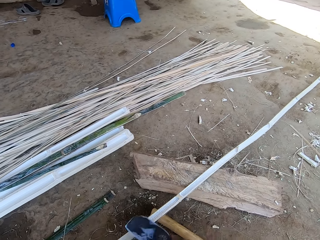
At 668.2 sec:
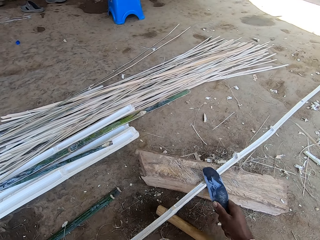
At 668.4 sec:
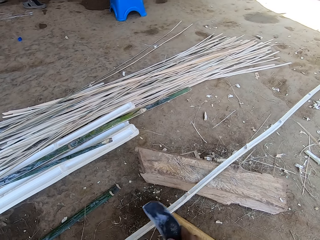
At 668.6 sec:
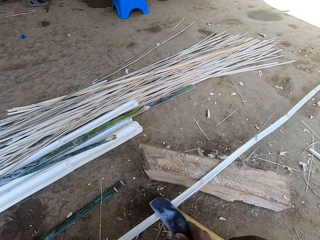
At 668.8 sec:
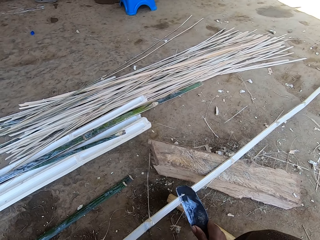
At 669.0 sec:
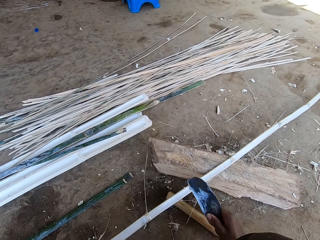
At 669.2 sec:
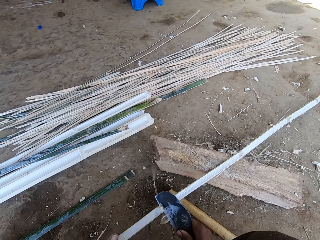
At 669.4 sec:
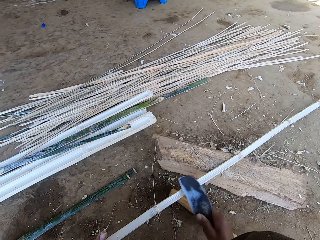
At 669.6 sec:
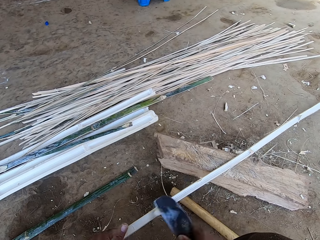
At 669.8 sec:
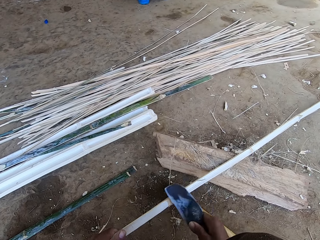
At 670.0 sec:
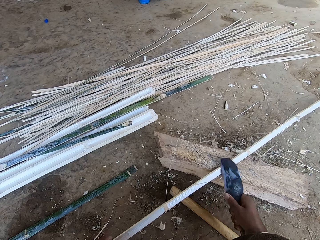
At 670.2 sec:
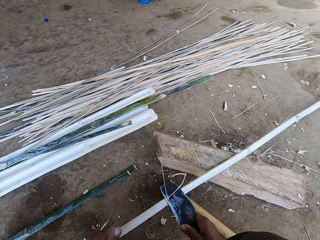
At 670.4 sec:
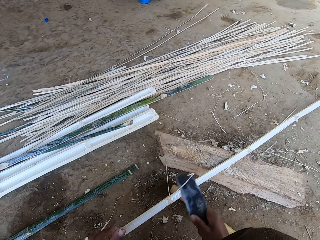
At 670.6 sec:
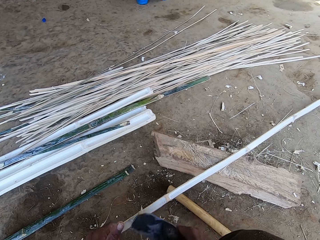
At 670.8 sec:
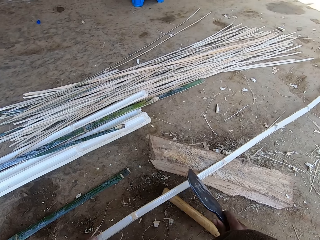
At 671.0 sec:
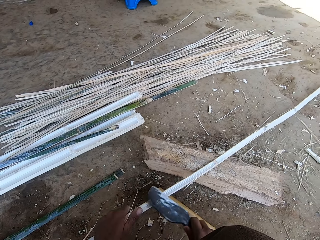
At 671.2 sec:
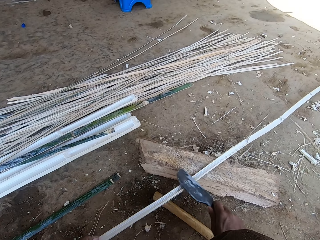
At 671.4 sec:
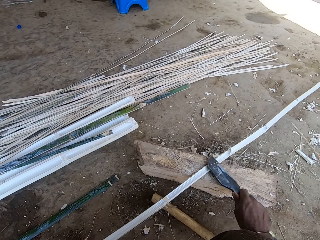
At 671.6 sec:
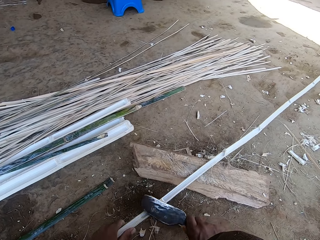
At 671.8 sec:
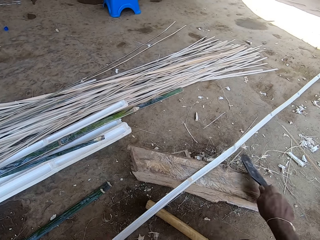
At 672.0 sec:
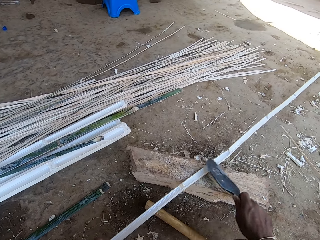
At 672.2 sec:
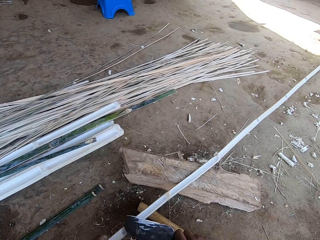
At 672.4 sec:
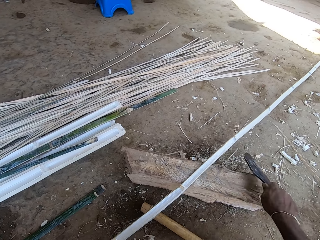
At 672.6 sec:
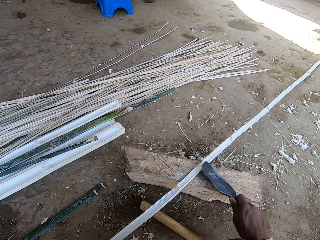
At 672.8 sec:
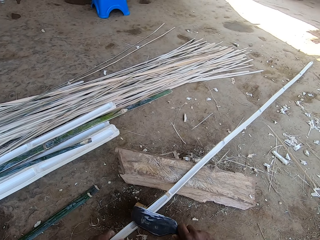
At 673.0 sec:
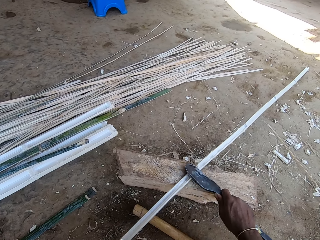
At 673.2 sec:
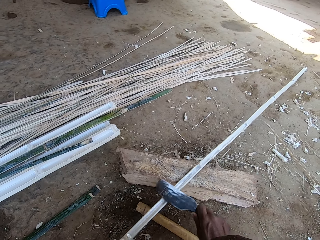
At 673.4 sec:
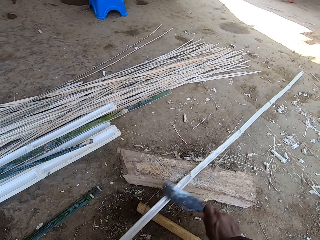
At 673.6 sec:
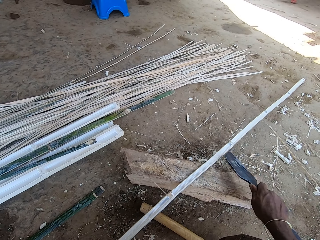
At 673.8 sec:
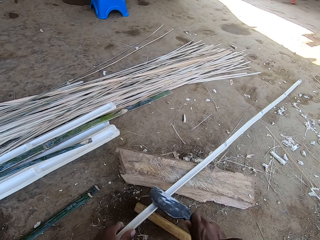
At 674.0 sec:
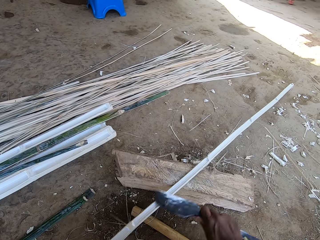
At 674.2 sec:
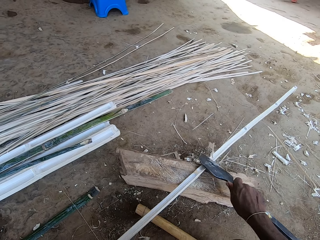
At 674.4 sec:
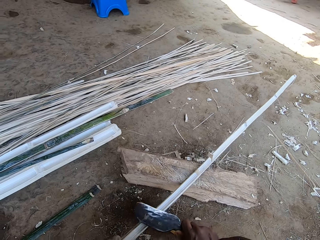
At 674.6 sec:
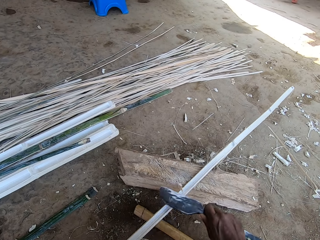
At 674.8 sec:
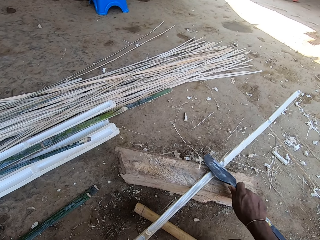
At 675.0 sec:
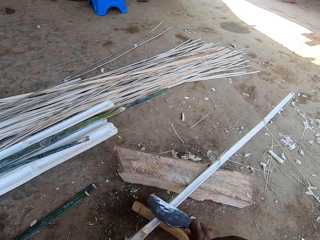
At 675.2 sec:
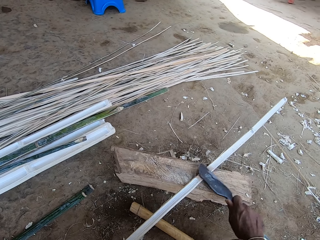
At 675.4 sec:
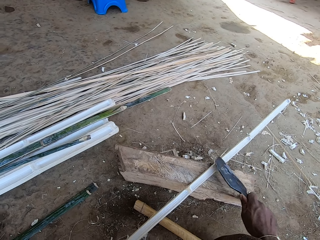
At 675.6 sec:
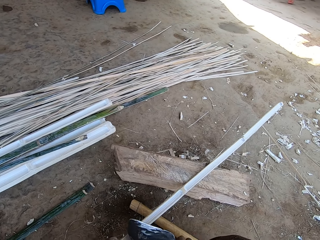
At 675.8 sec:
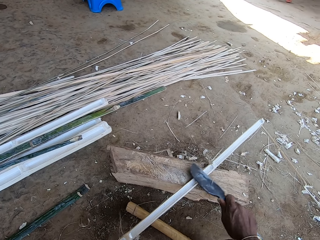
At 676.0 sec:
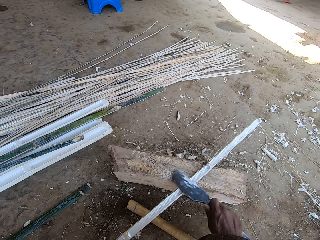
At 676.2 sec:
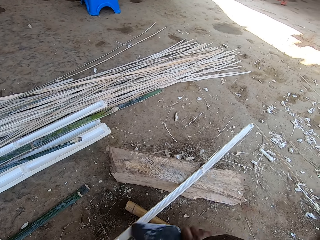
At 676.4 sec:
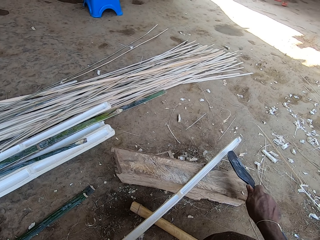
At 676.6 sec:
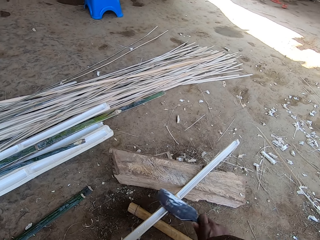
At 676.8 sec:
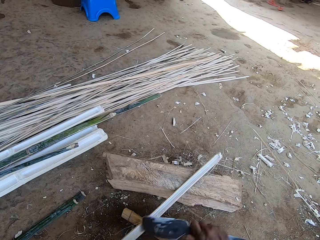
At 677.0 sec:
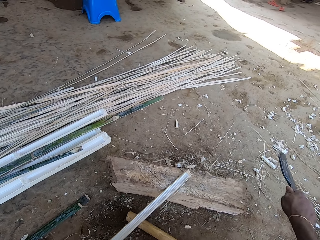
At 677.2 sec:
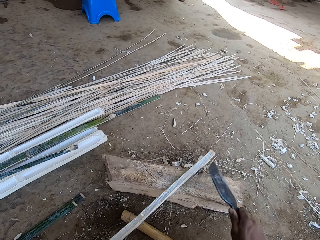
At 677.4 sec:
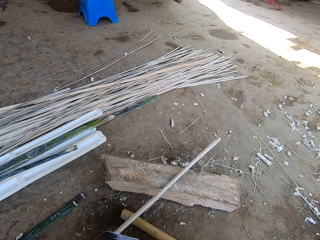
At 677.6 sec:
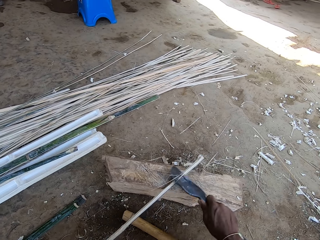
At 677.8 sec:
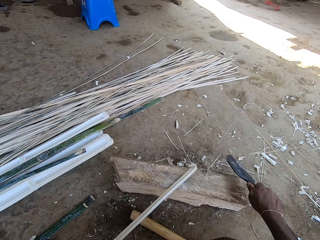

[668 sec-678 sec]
The camera wearer smoothens the bamboo stick with a knife.

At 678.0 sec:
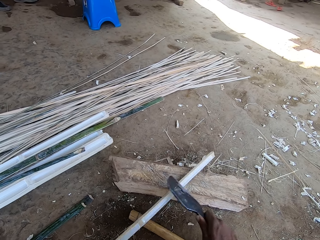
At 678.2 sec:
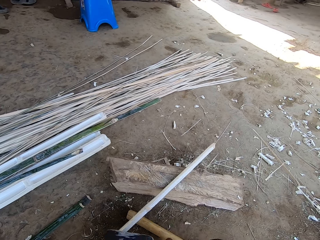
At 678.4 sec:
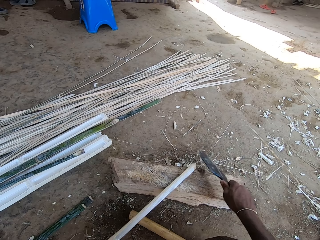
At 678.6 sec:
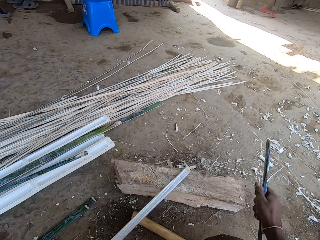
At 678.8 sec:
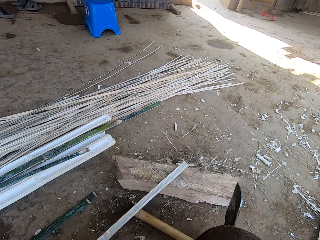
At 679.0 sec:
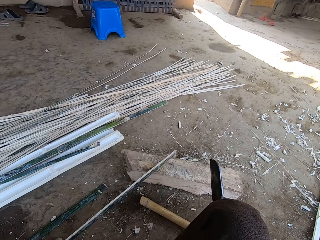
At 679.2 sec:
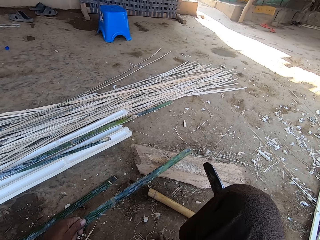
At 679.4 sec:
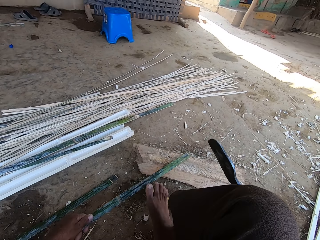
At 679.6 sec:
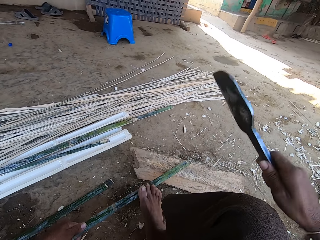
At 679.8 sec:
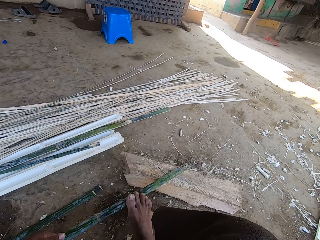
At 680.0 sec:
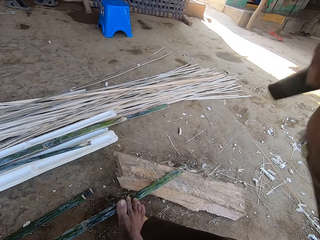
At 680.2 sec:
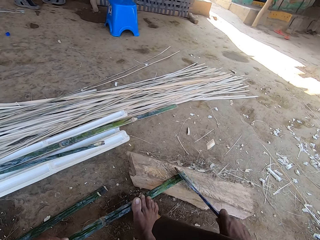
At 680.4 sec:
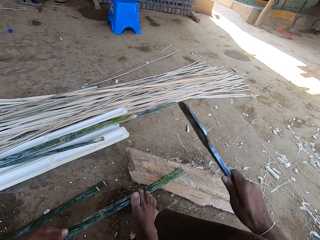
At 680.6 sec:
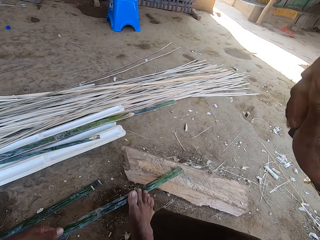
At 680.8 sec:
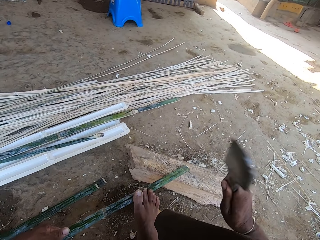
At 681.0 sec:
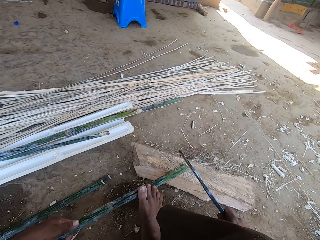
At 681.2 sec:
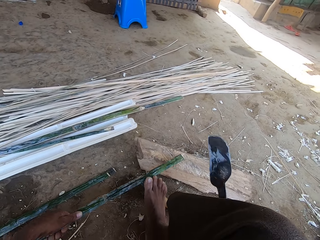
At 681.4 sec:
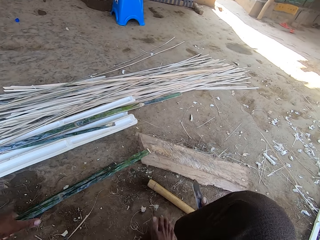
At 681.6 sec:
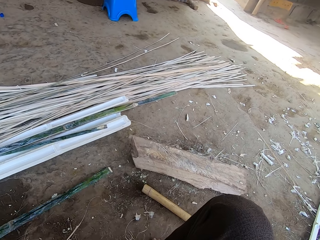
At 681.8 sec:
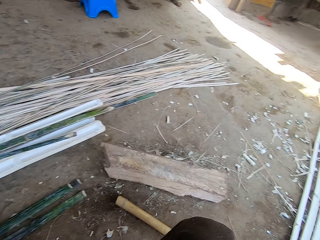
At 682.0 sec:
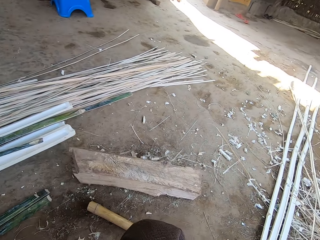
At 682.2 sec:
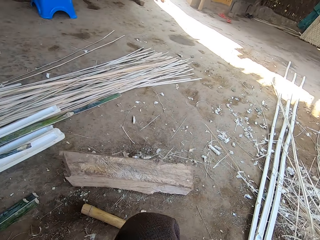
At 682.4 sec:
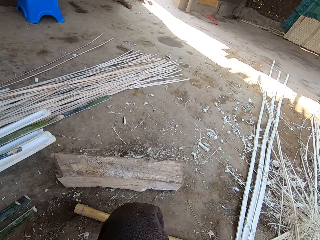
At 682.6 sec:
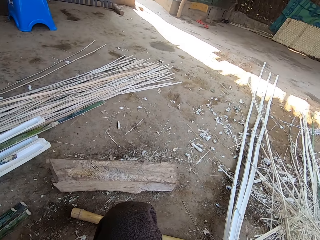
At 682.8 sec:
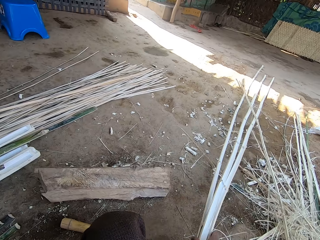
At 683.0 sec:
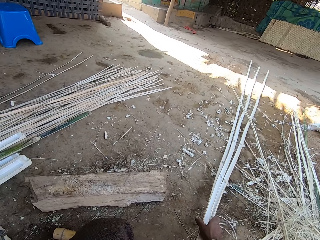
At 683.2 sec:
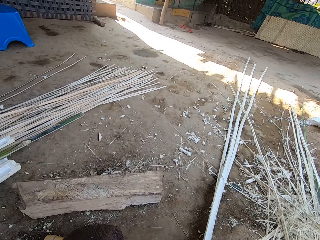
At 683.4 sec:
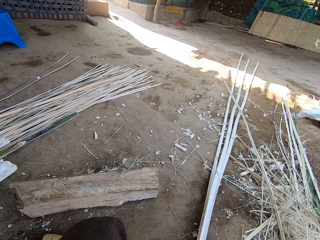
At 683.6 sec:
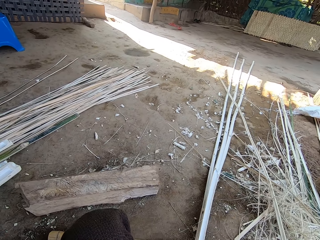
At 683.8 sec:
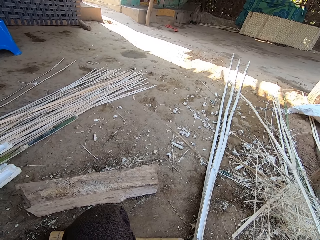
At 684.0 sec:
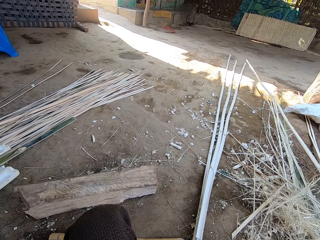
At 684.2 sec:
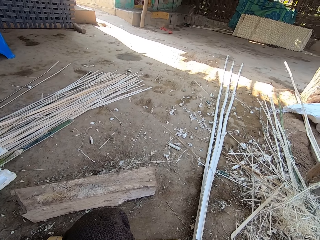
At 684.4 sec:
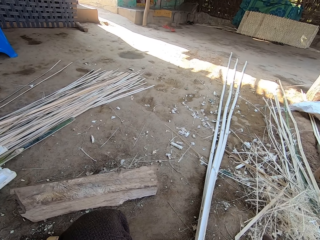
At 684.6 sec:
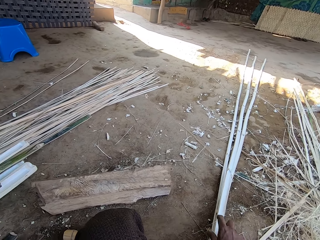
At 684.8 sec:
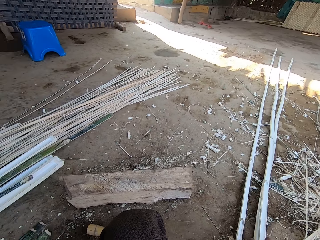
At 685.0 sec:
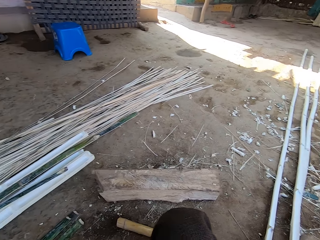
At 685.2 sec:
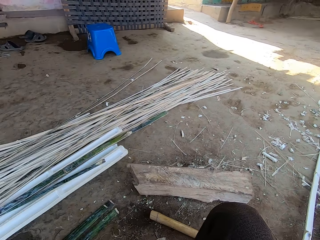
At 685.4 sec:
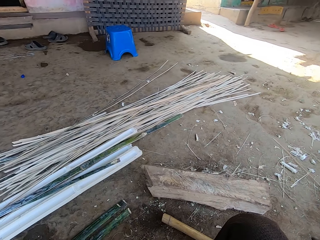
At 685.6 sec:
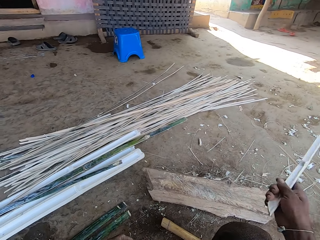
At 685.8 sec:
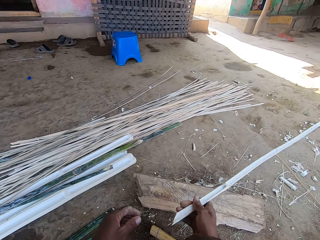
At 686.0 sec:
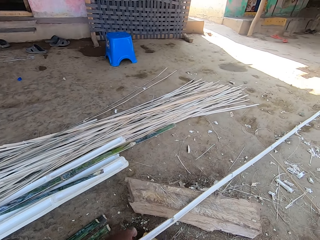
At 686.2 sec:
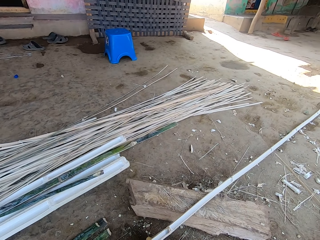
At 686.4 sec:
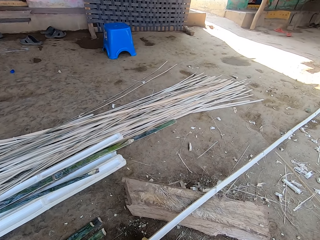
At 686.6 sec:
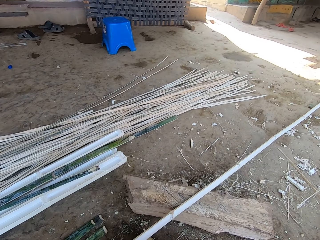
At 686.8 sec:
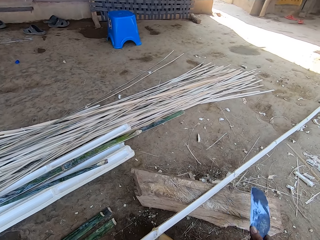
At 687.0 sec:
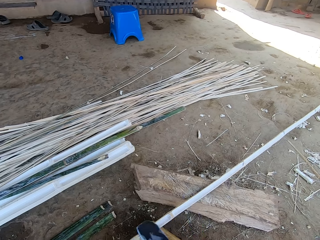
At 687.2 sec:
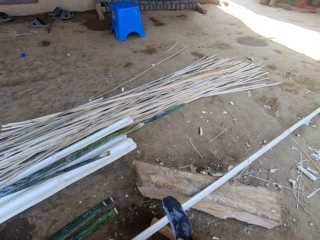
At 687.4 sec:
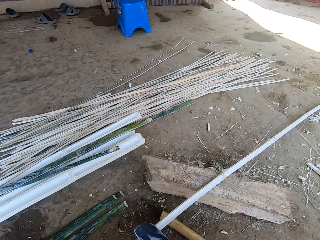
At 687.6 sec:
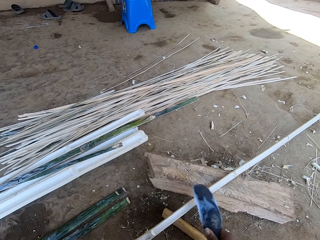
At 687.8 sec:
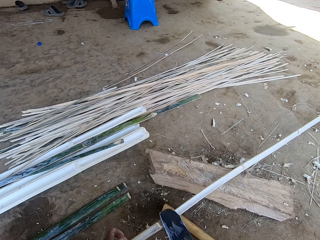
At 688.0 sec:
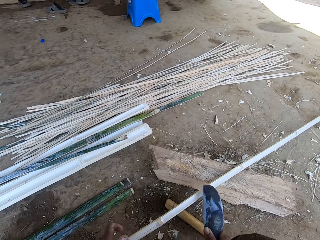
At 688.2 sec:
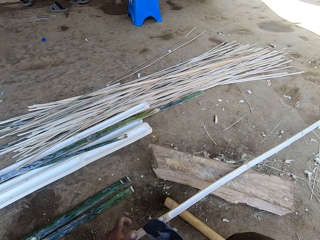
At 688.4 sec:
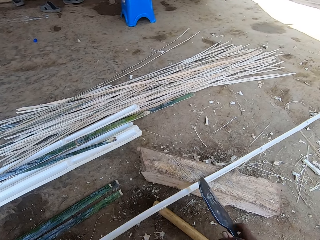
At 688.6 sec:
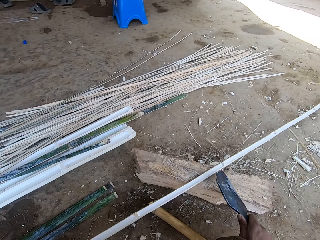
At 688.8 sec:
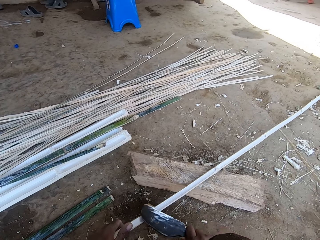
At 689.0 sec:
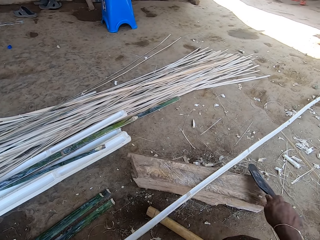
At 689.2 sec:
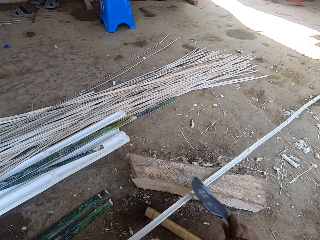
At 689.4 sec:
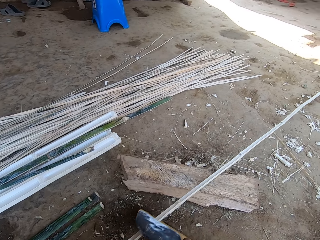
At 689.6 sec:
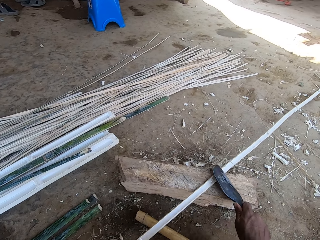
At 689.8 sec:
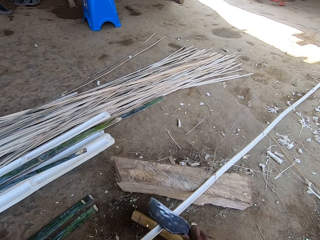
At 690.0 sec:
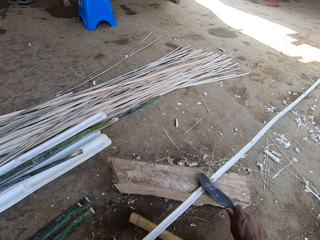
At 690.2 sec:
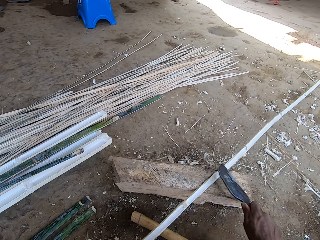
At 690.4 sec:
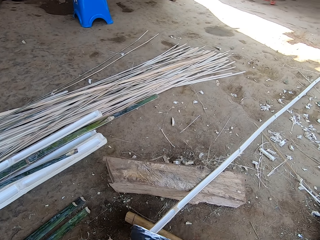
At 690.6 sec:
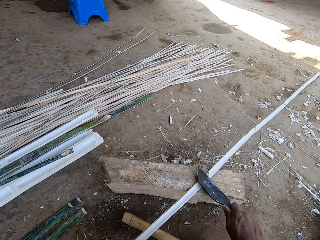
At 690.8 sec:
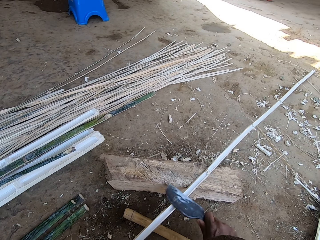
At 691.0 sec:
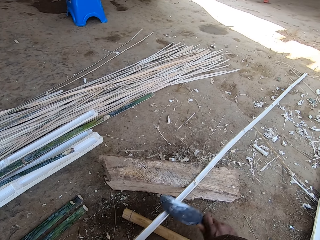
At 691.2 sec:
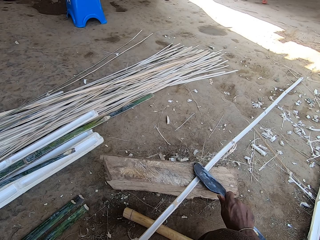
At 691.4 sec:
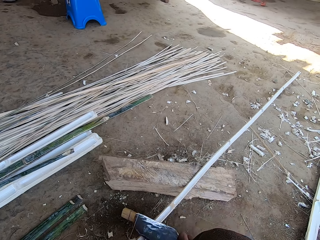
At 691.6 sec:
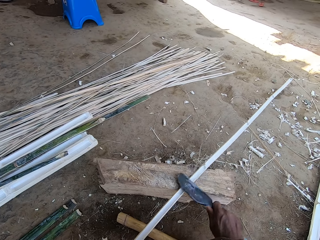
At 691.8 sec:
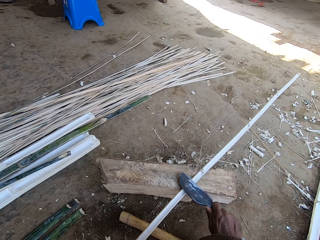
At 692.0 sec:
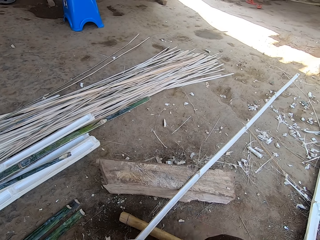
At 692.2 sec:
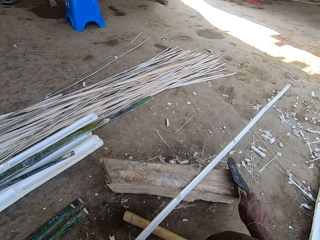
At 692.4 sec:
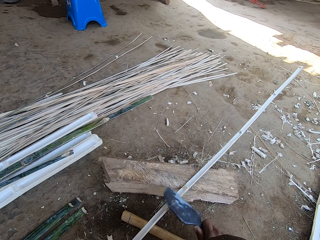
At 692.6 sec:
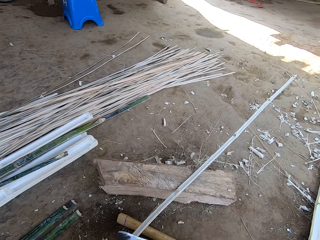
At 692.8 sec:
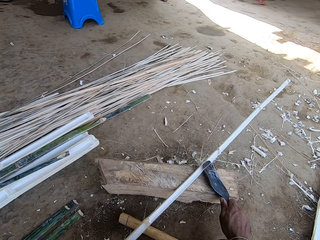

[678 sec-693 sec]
The camera wearer cuts the bamboo stick. They put the bamboo on the floor. They pick a bamboo stick. They smoothen the bamboo stick with a knife.
